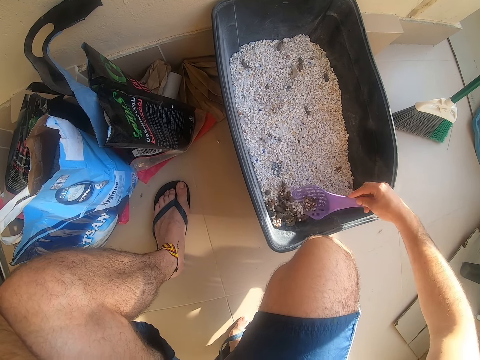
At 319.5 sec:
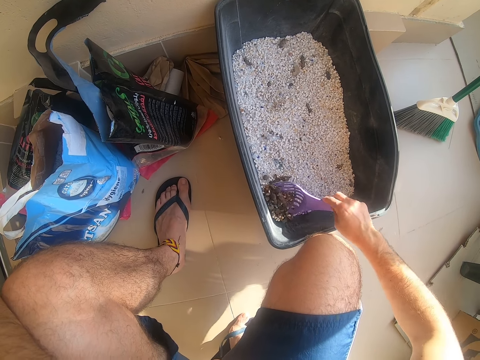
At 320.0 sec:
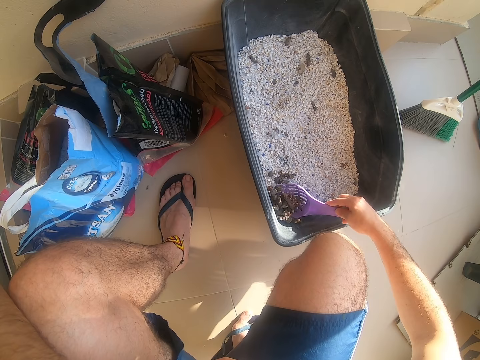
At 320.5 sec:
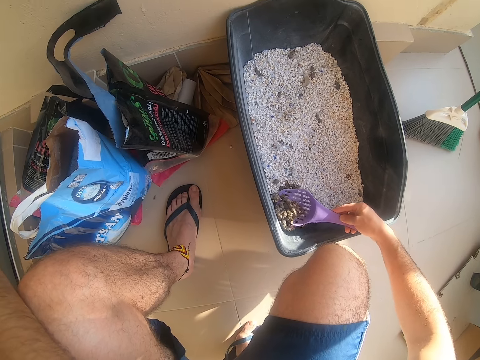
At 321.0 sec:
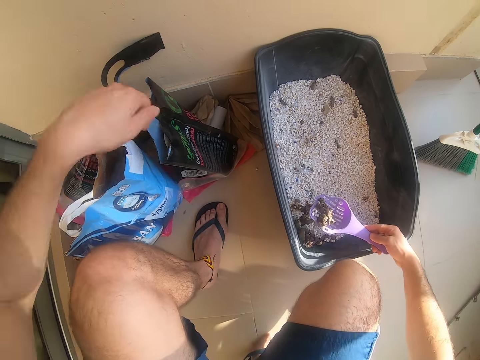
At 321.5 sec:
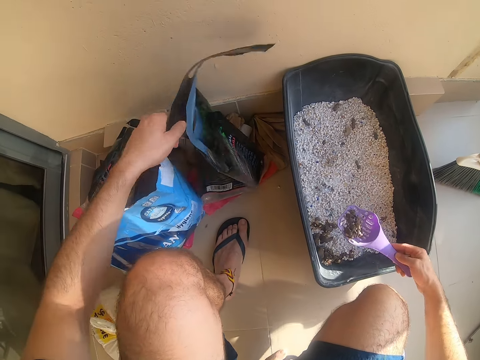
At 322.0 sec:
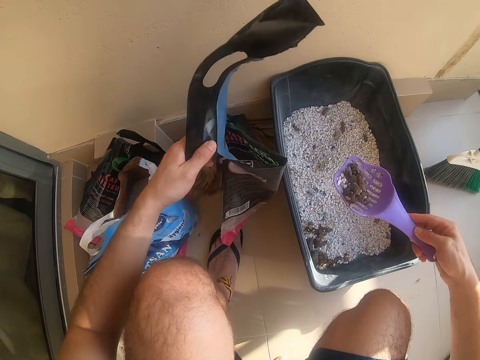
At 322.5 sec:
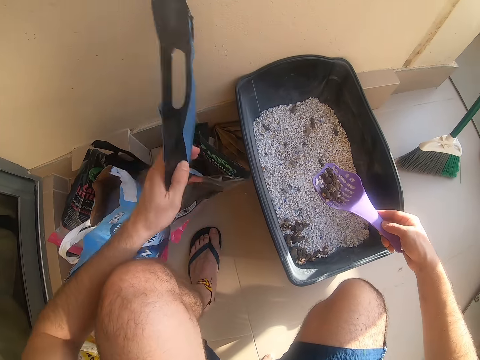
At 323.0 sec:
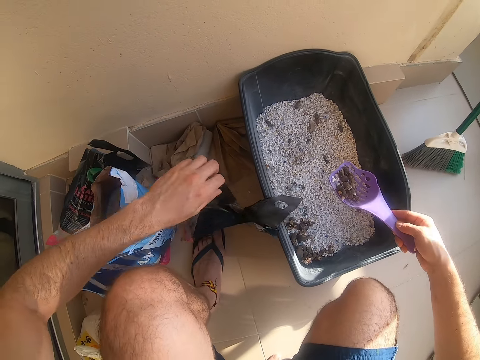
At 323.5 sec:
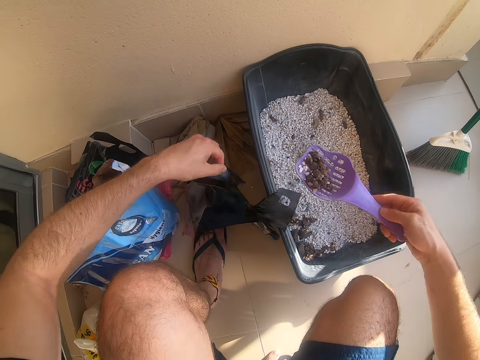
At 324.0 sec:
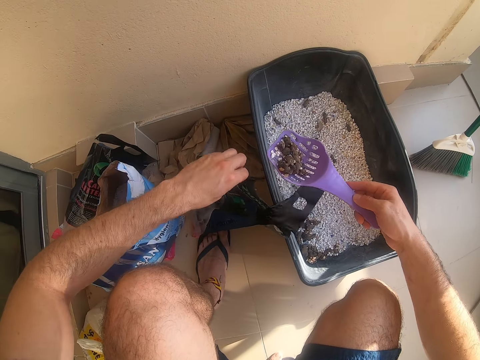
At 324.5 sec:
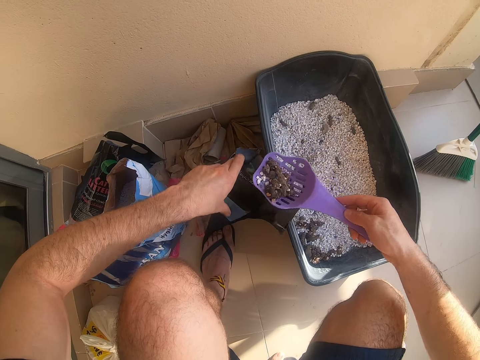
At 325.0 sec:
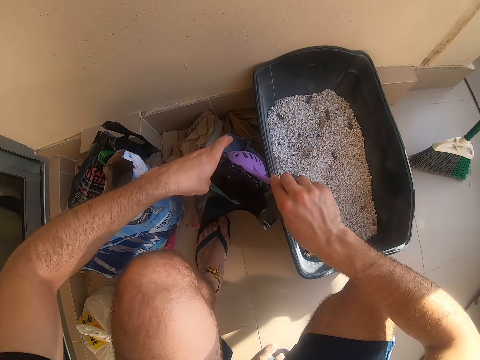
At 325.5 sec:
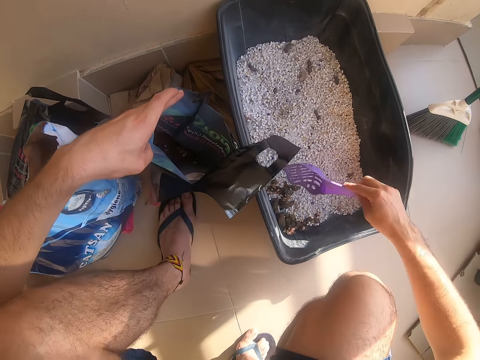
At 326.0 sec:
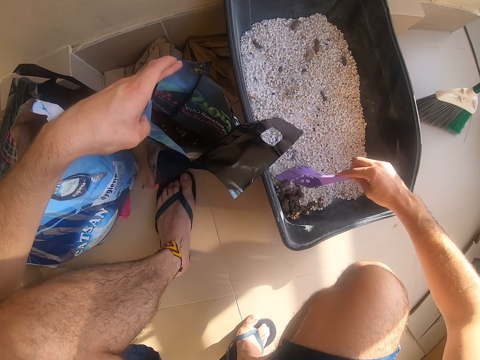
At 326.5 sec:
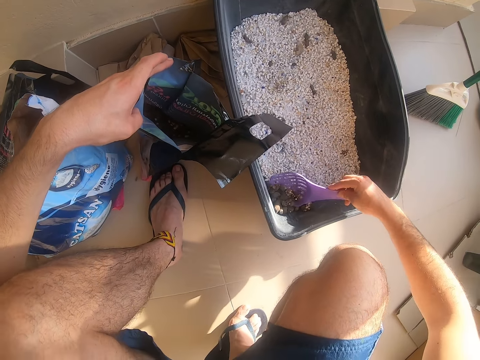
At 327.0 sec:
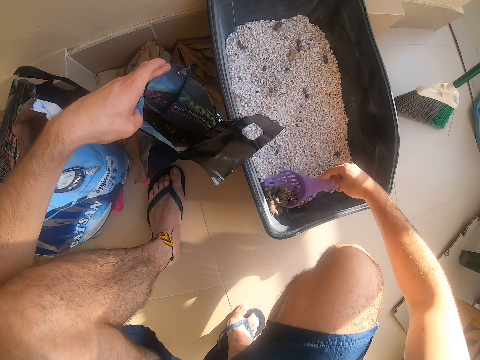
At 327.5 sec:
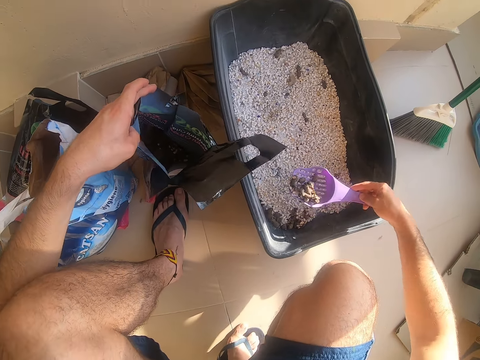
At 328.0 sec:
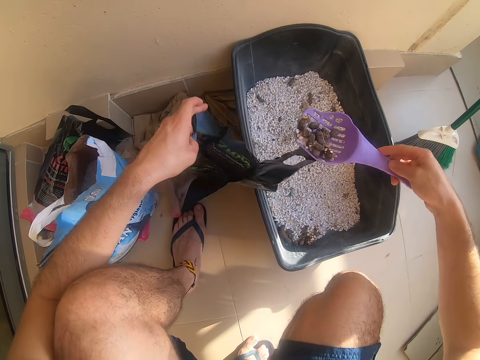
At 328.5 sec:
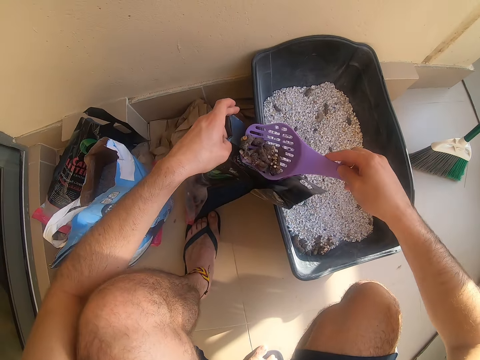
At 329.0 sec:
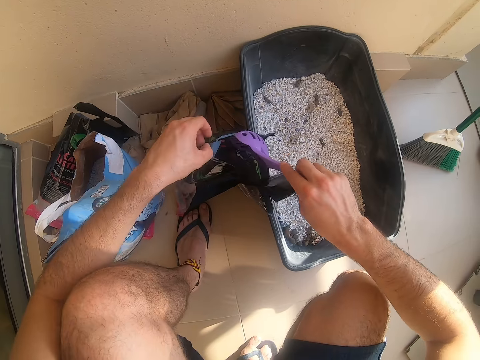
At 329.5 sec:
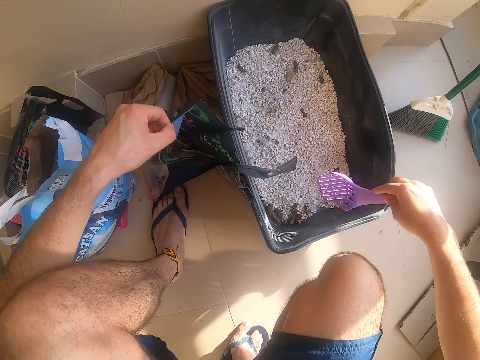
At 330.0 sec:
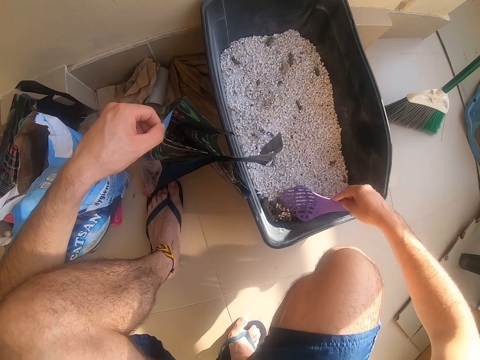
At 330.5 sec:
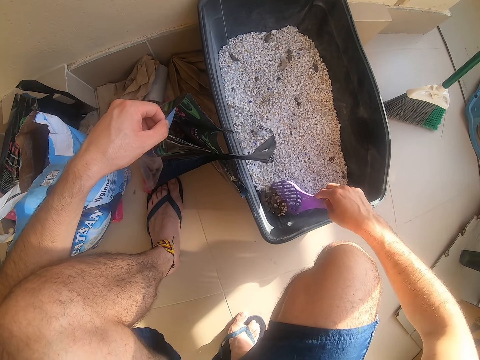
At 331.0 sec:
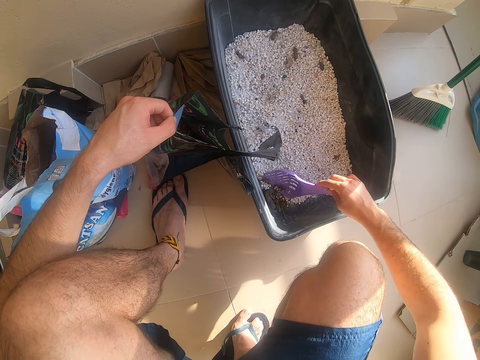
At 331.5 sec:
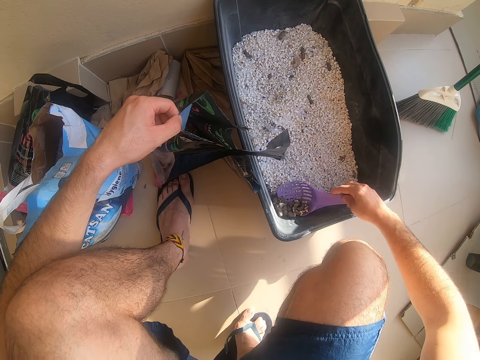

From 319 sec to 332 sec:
The camera wearer scoops something. They move the left hand. They pick up a paper bag. They pull a nylon bag. They lift the nylon bag. They put the black object to the paper bag. They drop the nylon bag. They open the nylon paper bag. They pour something on the nylon paper bag. They move the siever. They scoop something. They lift the siever. They pour something on the nylon paper bag. They move the siever. They scoop something.

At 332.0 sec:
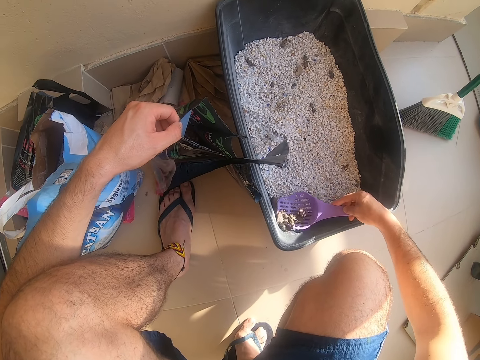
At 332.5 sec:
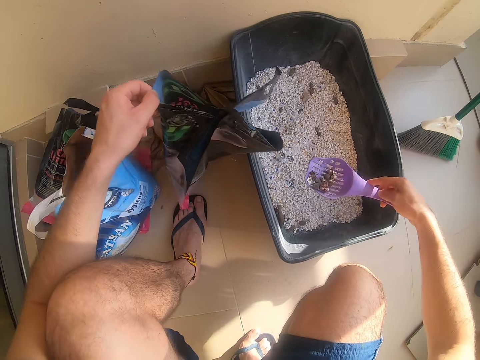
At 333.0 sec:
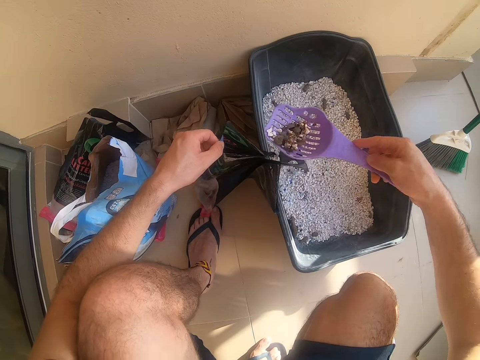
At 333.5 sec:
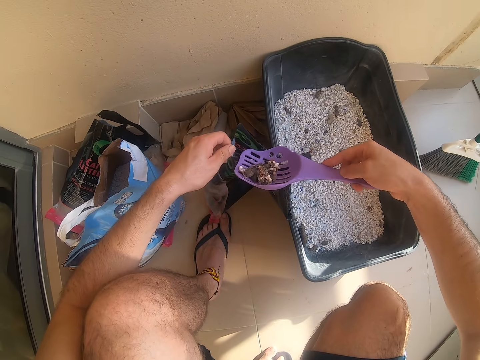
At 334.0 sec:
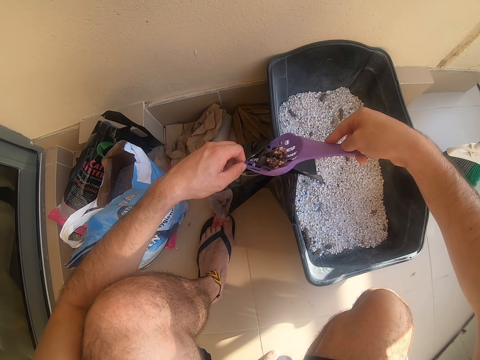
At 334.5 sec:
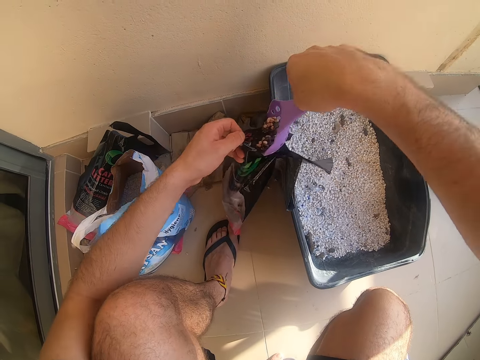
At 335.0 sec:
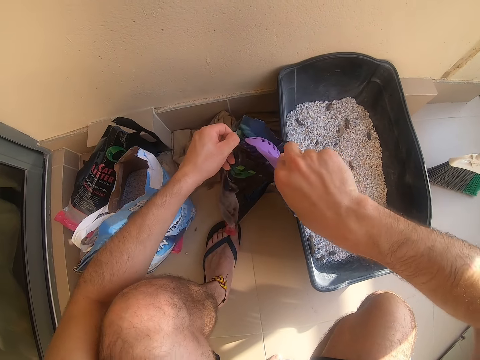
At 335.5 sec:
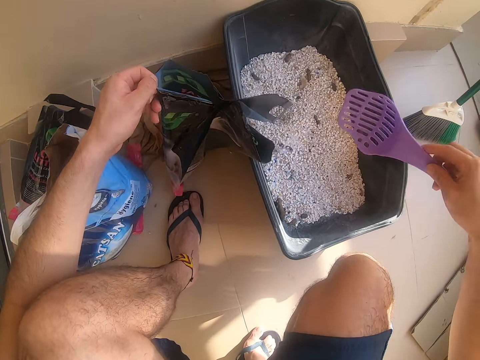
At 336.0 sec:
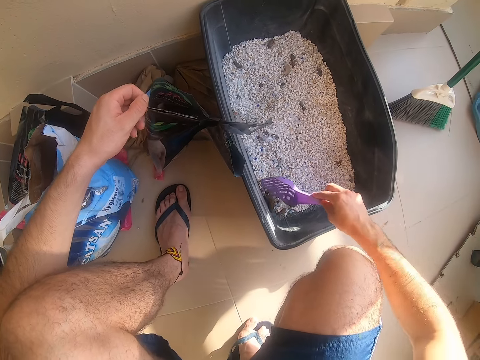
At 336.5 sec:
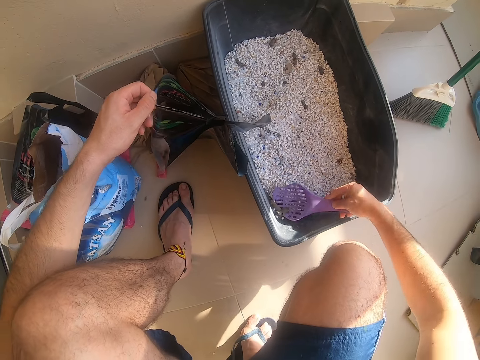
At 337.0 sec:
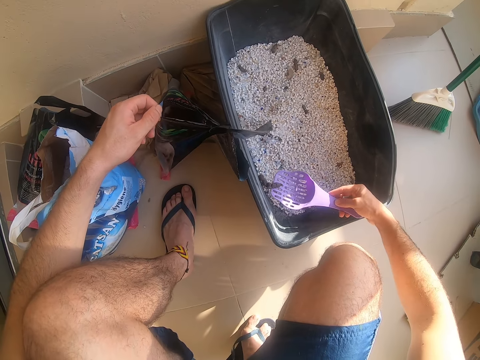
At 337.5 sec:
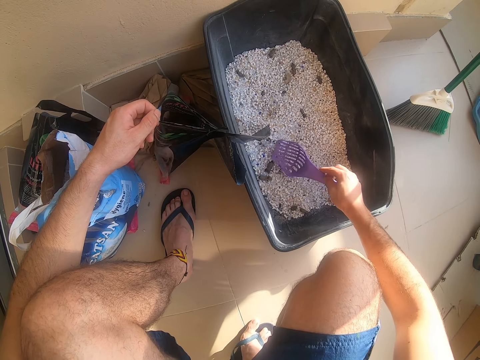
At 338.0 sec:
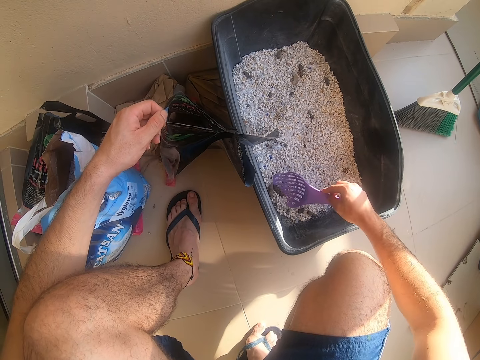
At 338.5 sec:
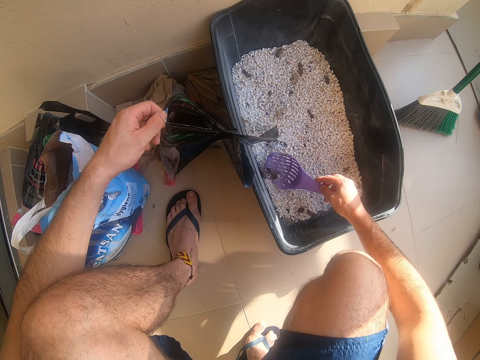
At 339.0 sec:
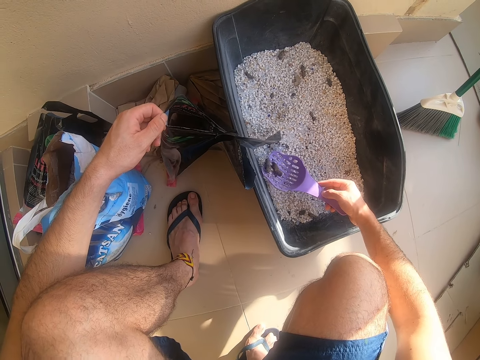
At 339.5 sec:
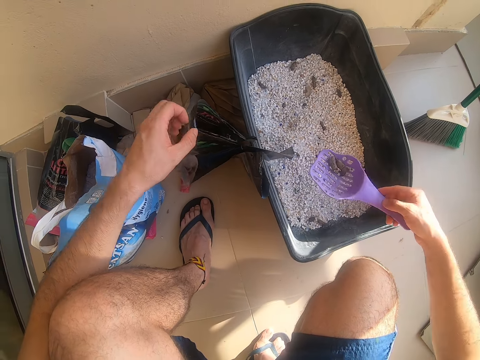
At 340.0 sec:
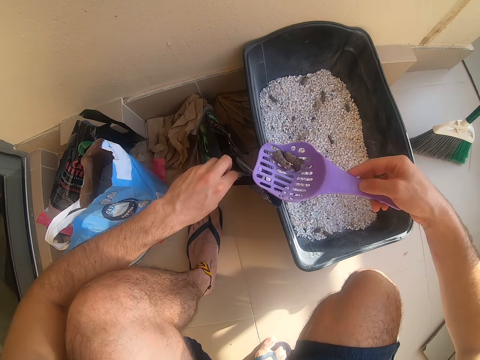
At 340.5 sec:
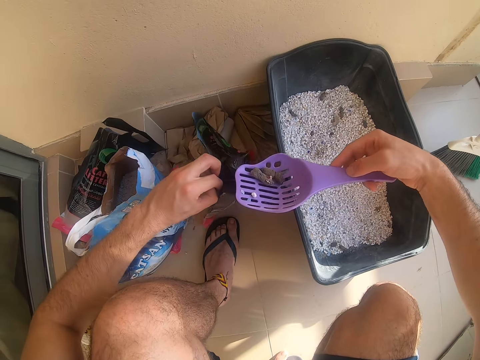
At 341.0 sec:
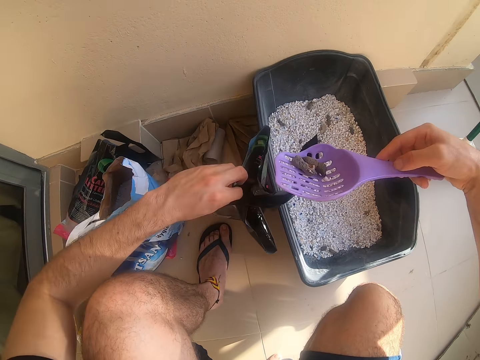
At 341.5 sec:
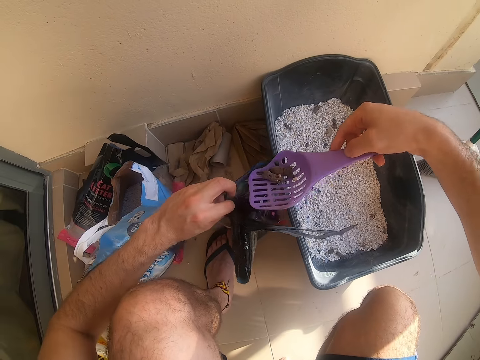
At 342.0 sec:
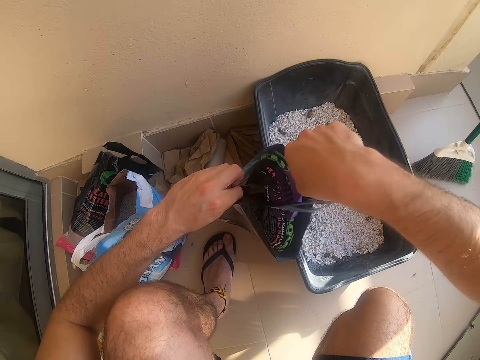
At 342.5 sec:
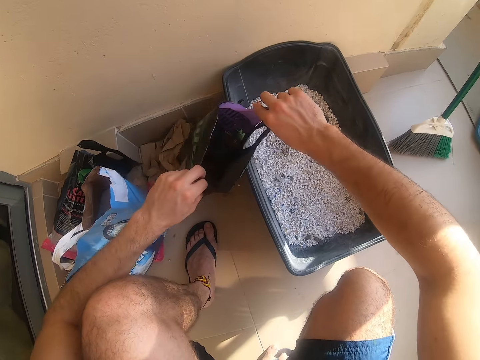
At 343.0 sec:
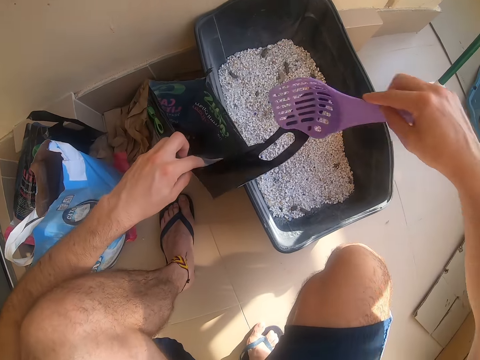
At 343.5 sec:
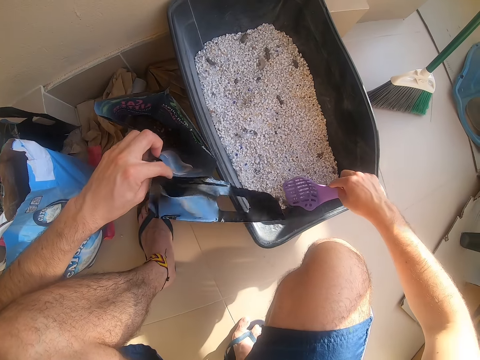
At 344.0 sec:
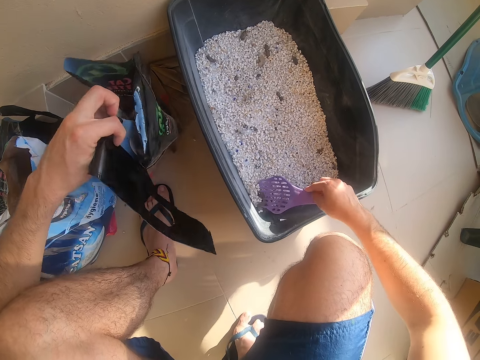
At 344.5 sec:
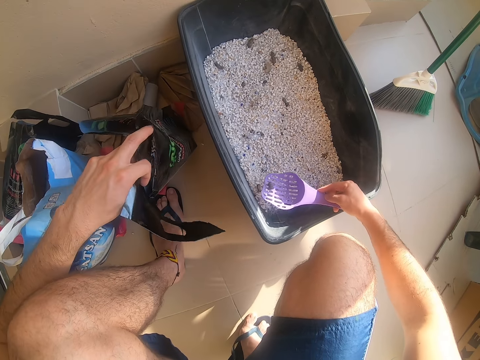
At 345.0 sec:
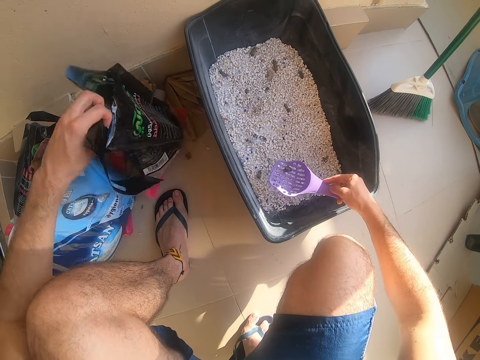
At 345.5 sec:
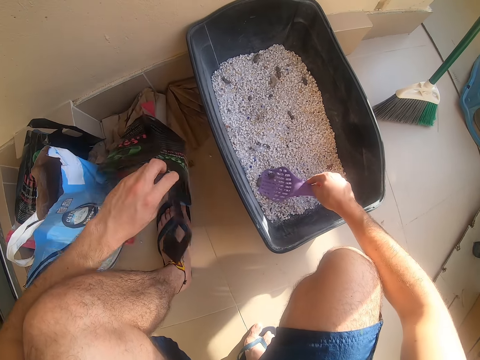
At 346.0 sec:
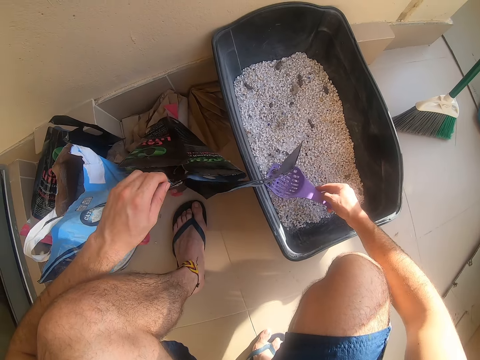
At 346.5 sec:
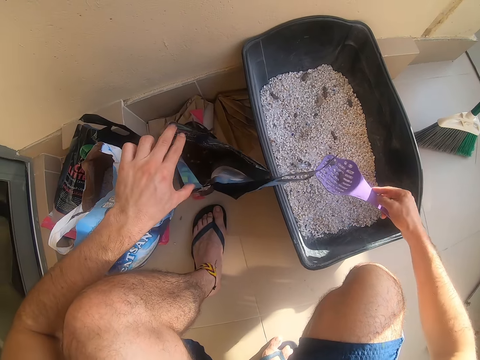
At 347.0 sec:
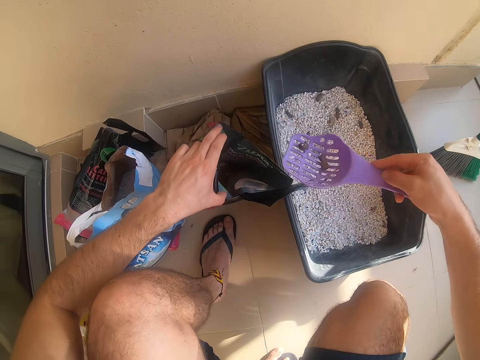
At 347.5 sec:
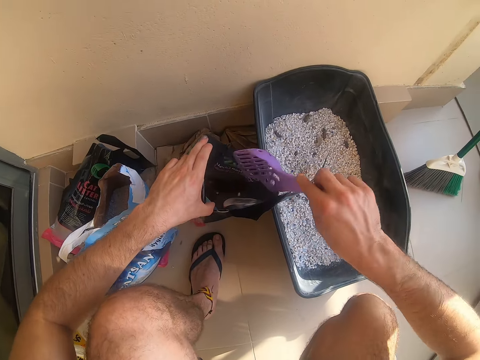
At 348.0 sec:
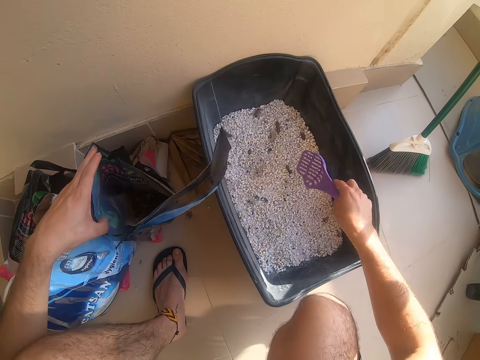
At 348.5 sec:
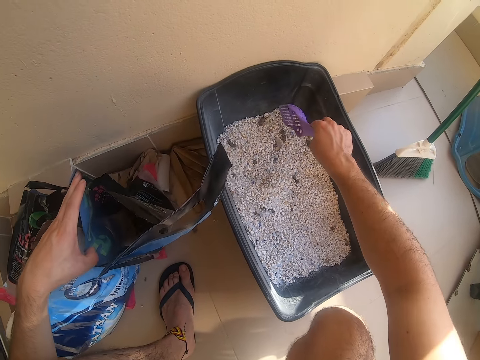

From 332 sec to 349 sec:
The camera wearer lifts the siever. They pour something on the nylon paper bag. They move the siever. They scoop something. They lift the siever. They pull the nylon paper bag. They lift the nylon paper bag. They pour something on the nylon paper bag. They place the nylon paper bag down. They scoop something. They lift the nylon paper bag. They scoop something. They pour something on the nylon paper bag. They move the siever.
